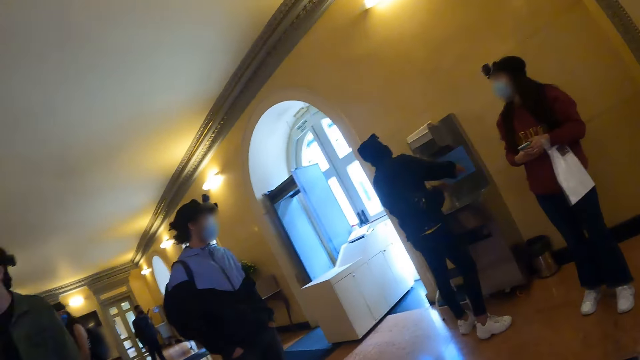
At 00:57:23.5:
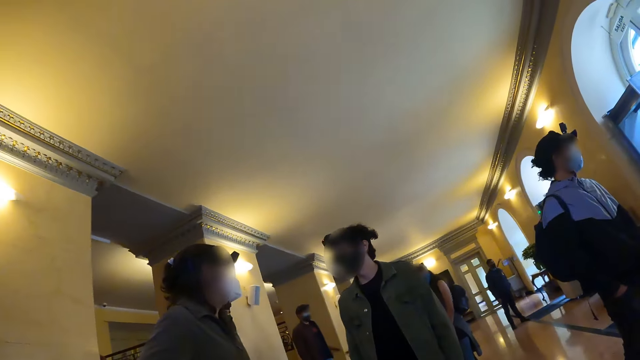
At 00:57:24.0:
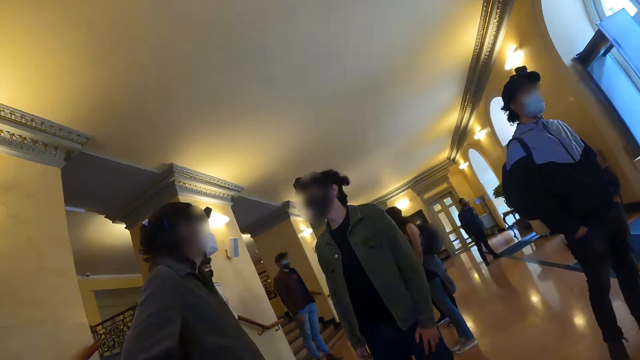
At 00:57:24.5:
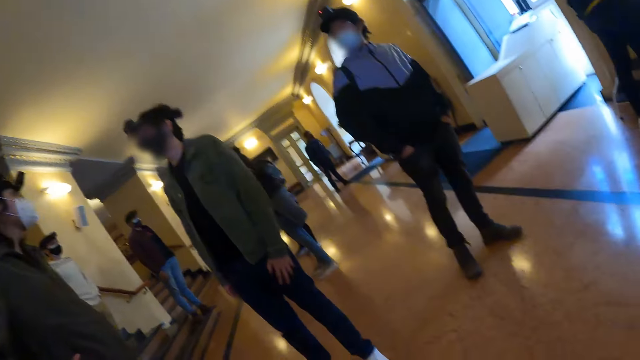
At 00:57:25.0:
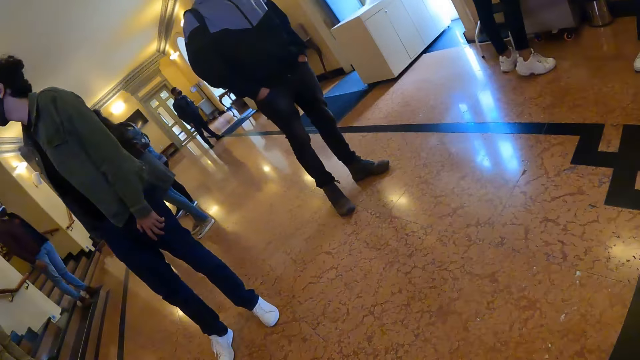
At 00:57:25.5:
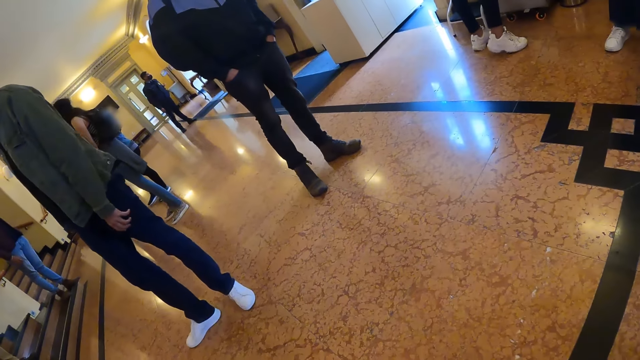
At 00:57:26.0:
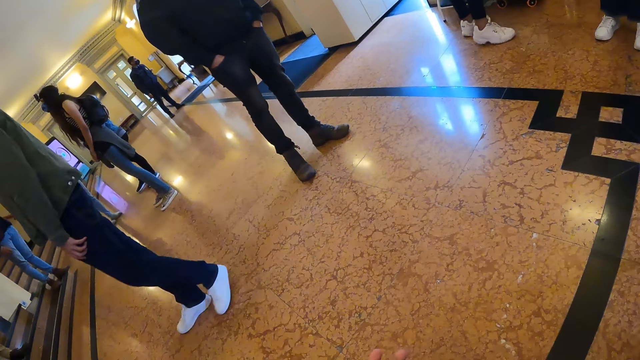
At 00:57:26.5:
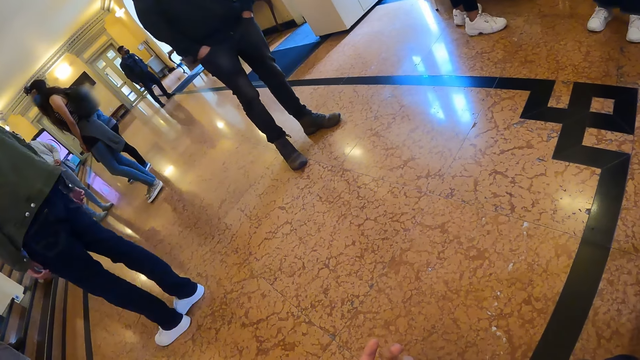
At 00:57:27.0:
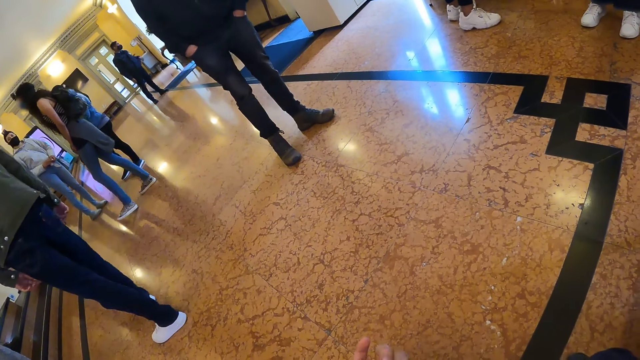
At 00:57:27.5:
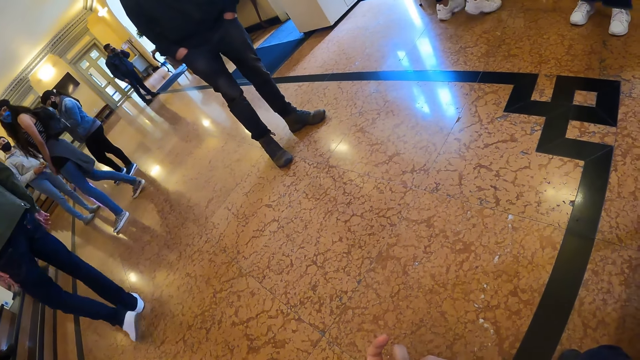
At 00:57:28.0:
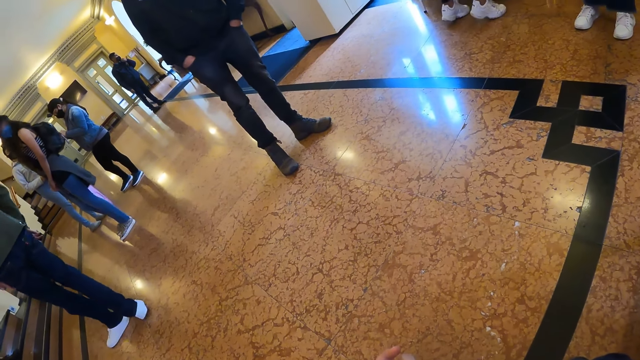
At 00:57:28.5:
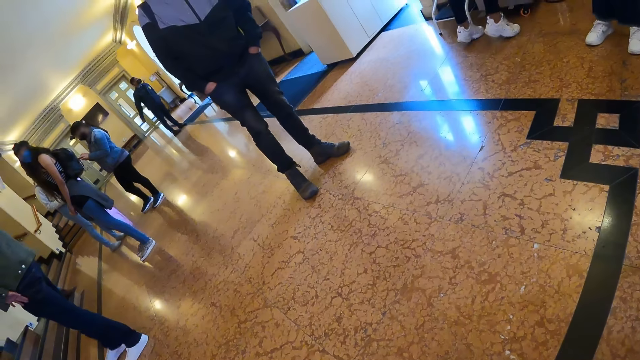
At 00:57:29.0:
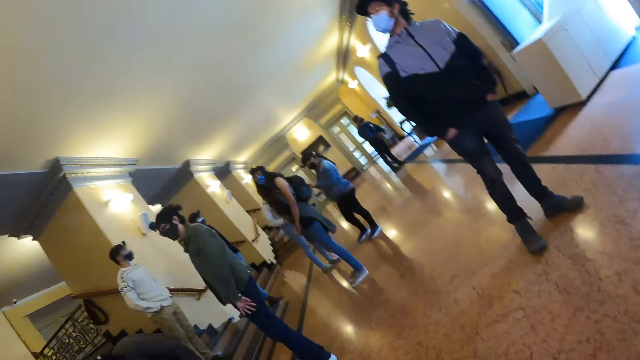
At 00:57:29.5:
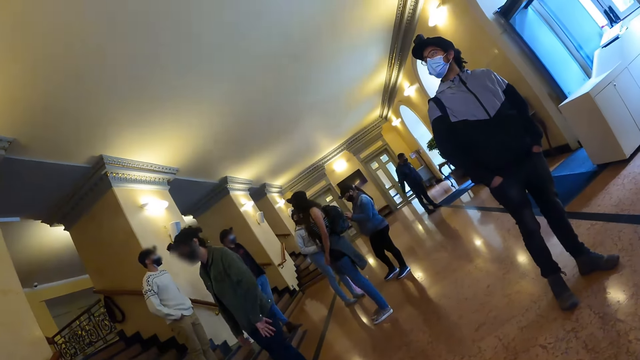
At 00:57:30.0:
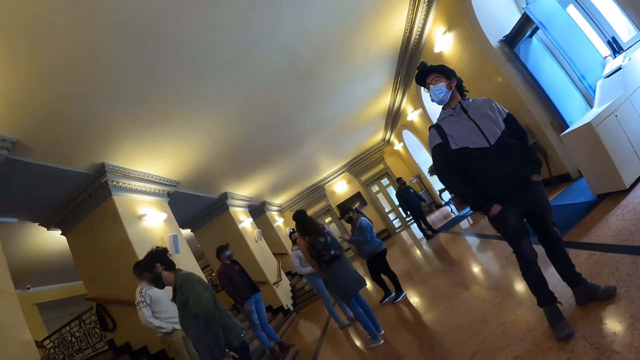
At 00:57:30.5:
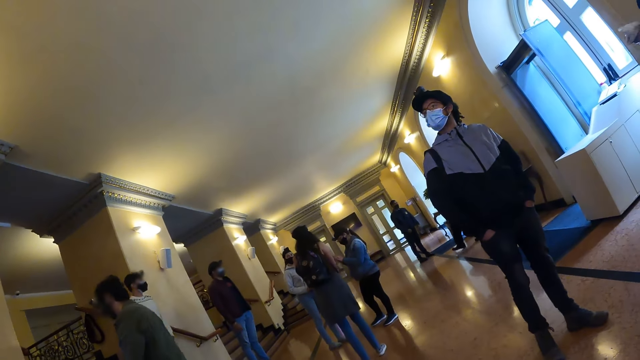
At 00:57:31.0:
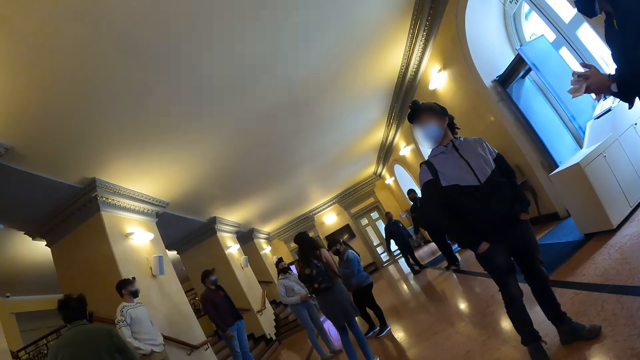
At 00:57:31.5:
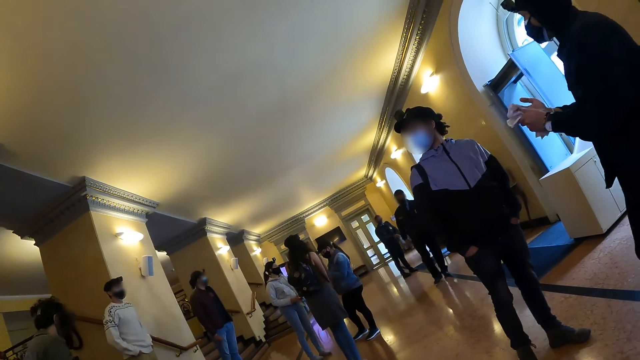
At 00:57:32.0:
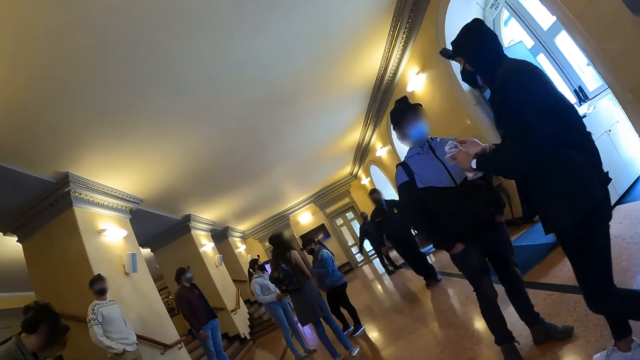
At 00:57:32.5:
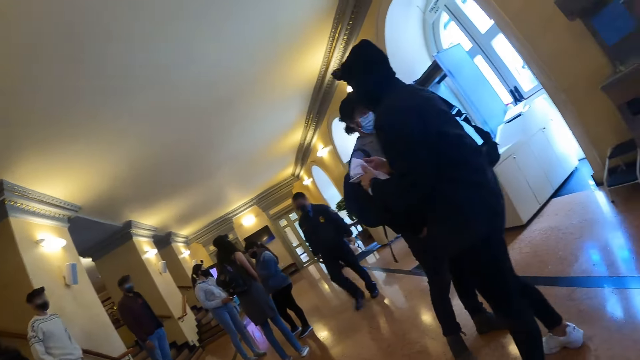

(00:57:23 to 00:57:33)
The camera wearer looks at the floor. They look around the museum.

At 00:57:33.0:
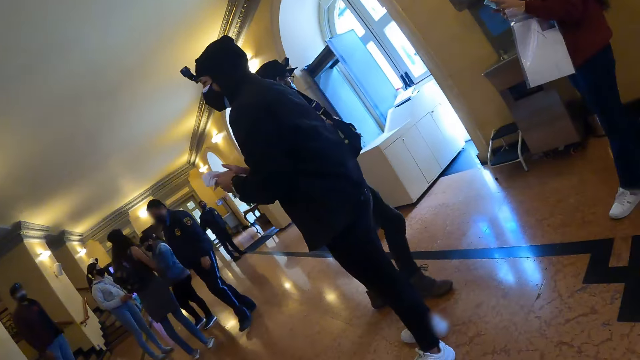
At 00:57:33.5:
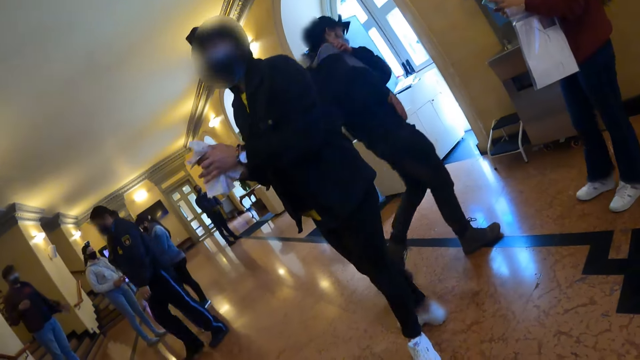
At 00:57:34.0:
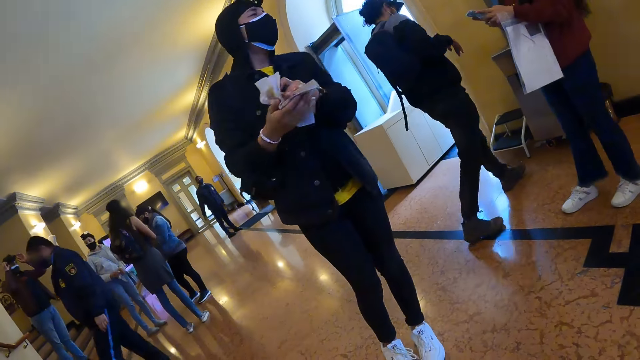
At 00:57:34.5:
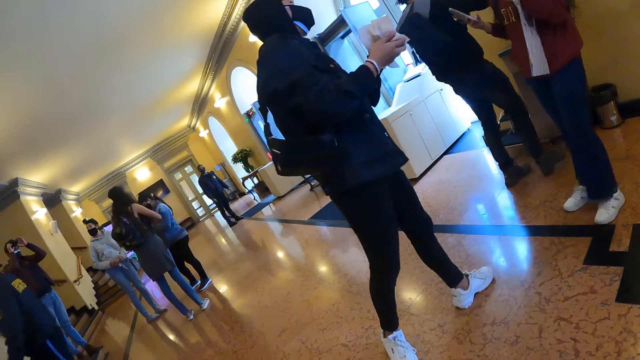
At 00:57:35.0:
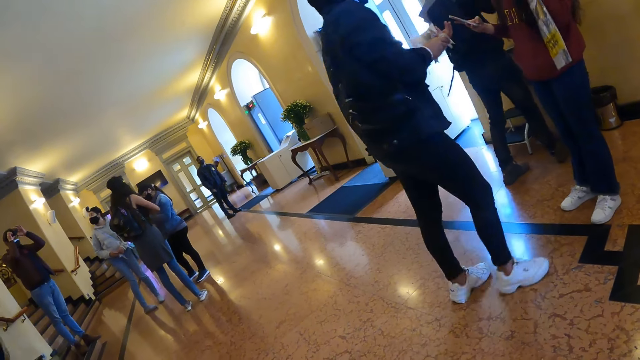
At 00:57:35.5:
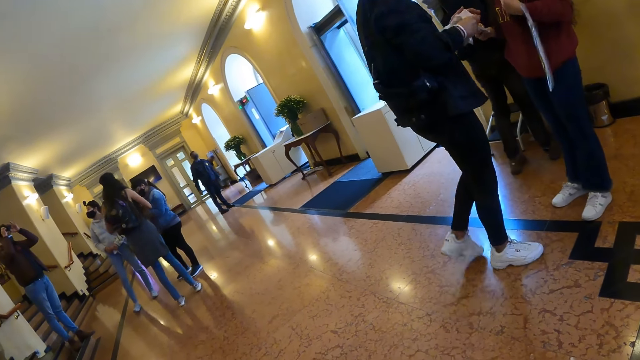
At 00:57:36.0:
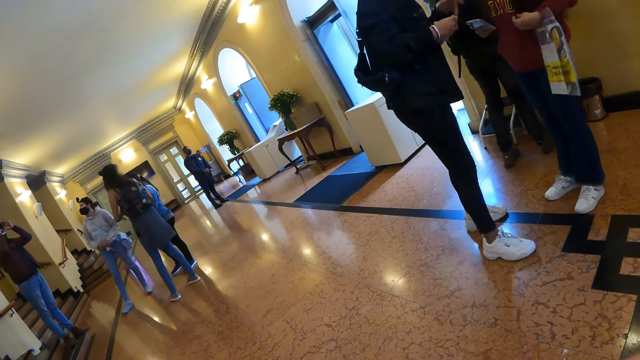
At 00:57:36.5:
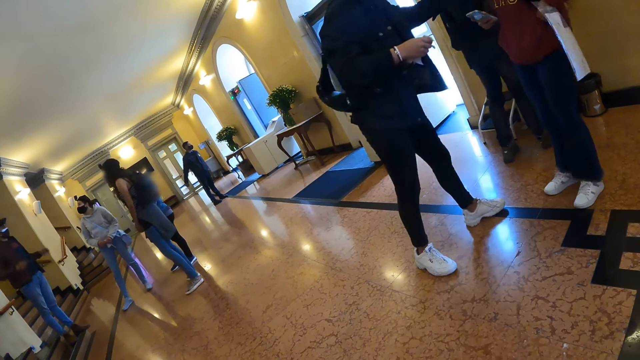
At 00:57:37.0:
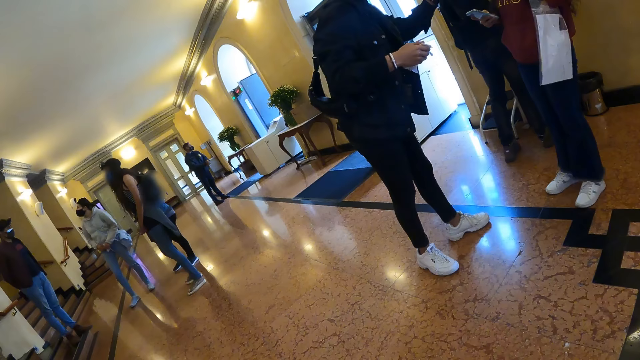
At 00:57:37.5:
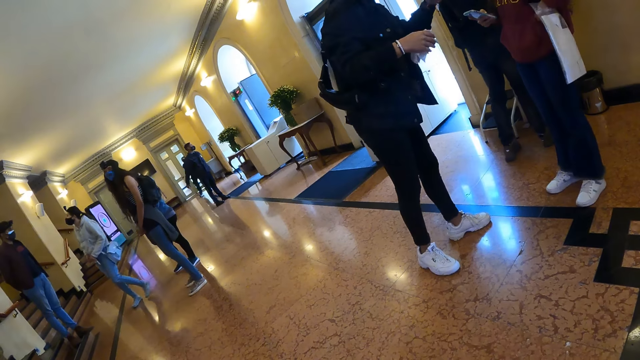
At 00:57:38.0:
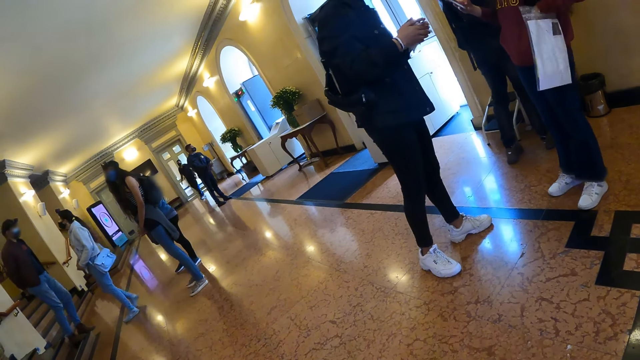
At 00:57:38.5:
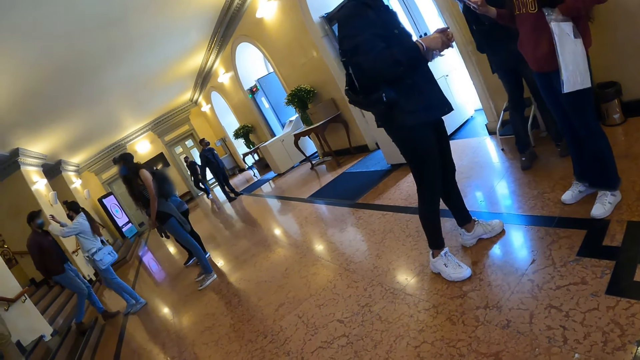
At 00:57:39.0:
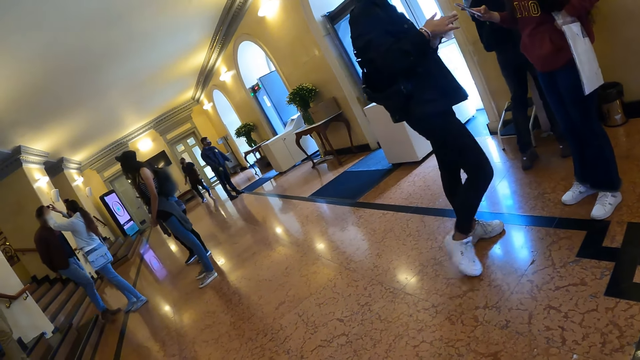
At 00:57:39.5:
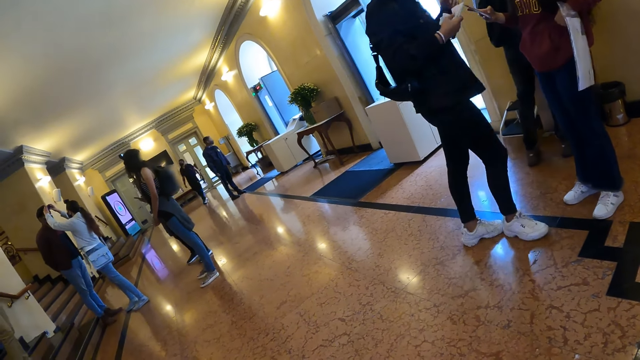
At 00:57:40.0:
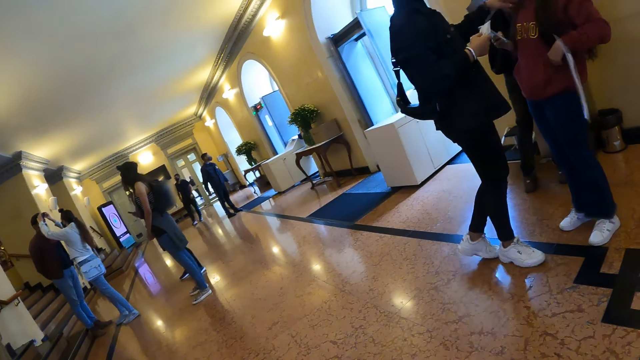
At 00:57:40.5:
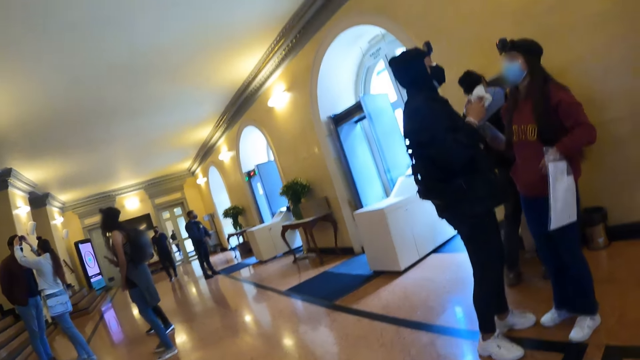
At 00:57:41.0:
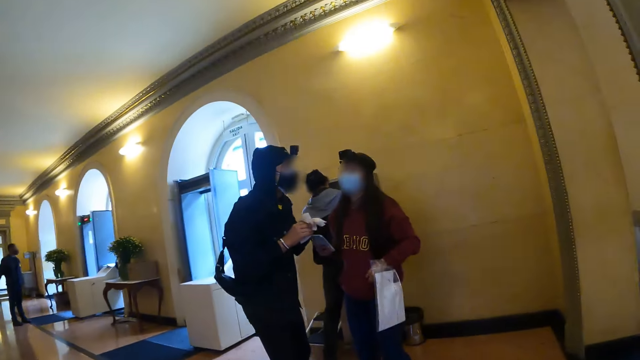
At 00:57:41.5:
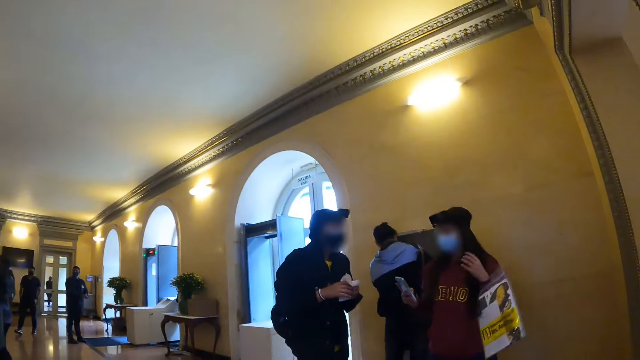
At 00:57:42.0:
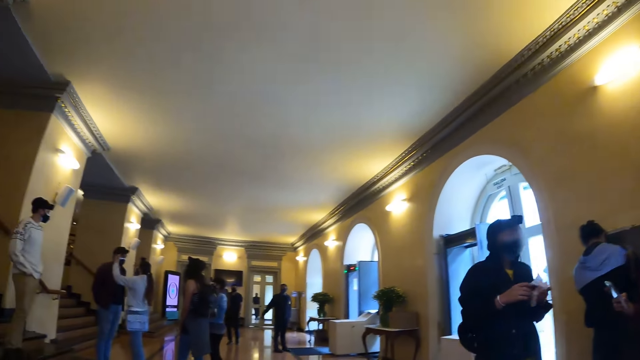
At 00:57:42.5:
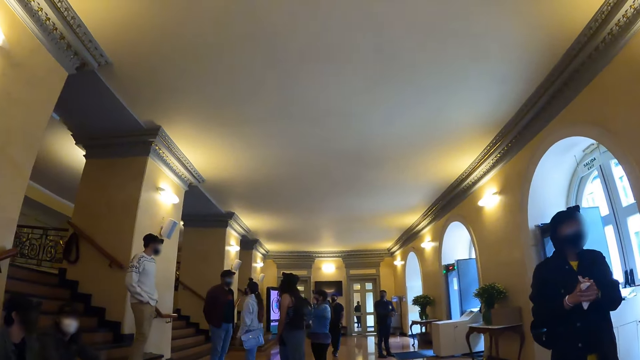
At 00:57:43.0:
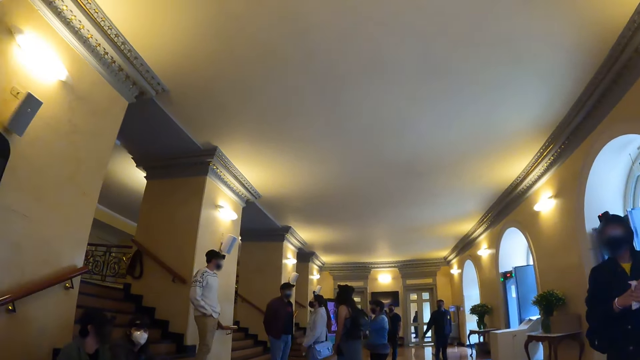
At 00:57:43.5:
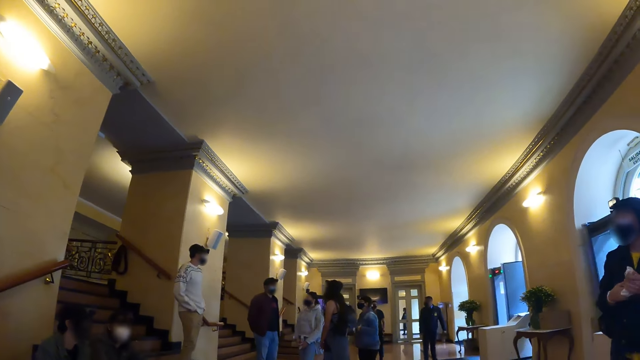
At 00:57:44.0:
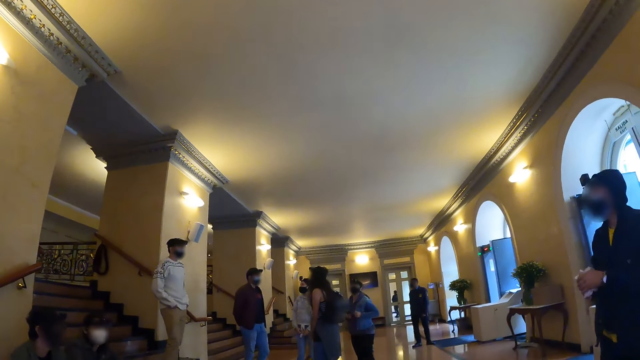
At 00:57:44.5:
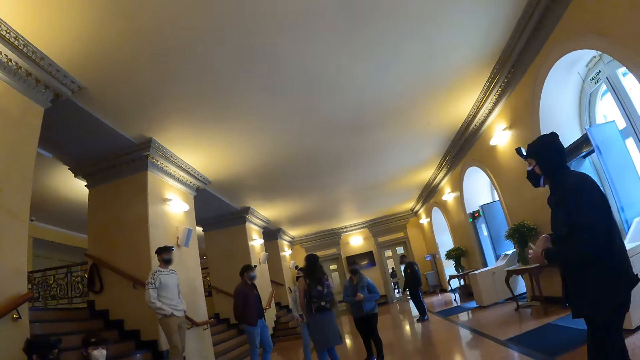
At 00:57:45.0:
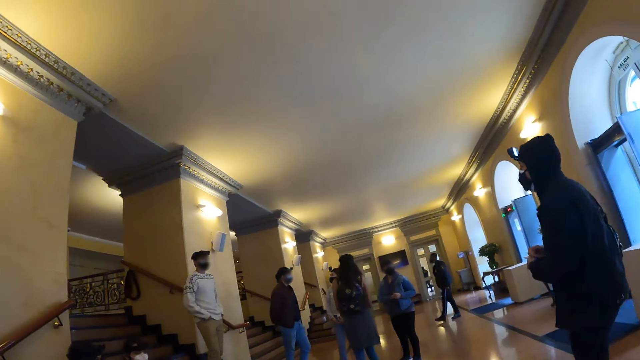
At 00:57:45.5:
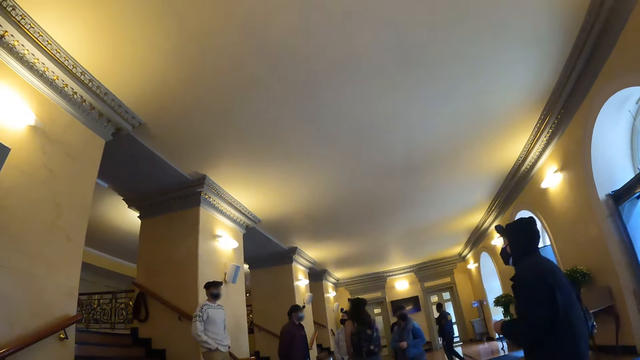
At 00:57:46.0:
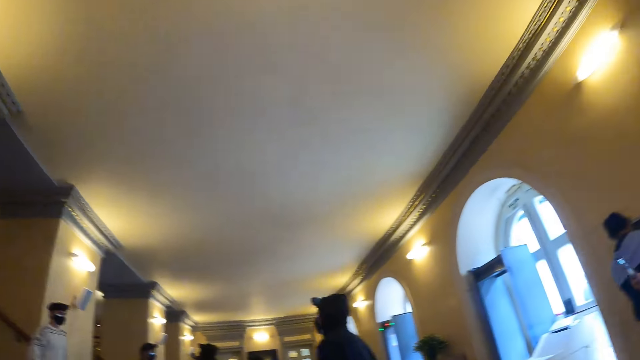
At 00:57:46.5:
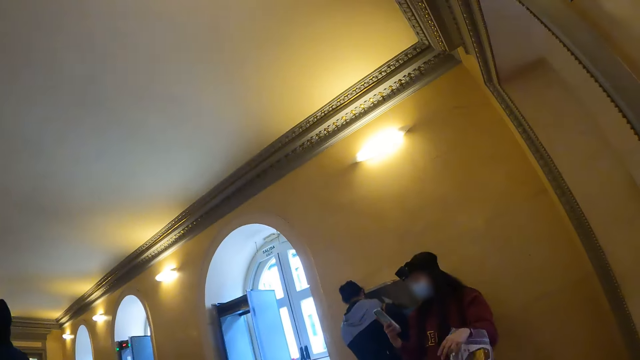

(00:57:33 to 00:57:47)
A person wipes his hands. Another person uses her phone. The other person interacts with the first person. The camera wearer looks around.
